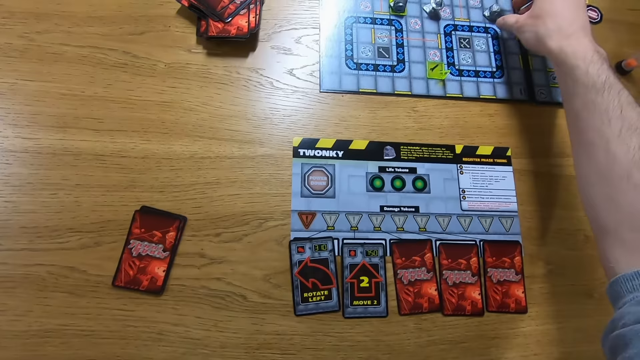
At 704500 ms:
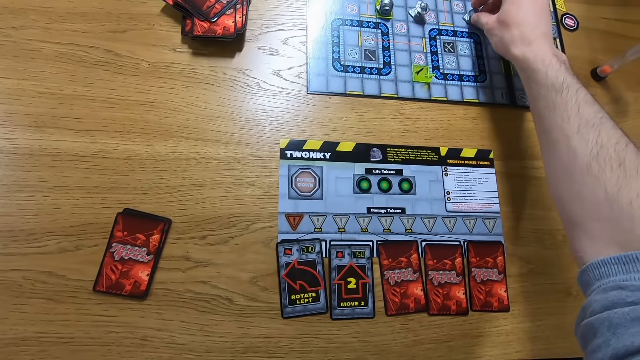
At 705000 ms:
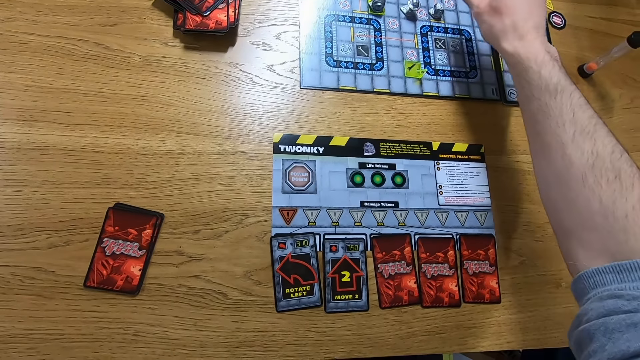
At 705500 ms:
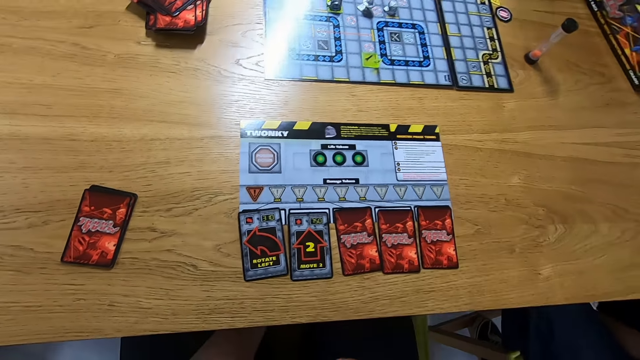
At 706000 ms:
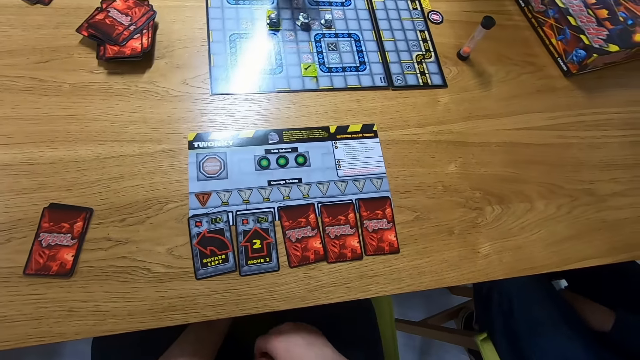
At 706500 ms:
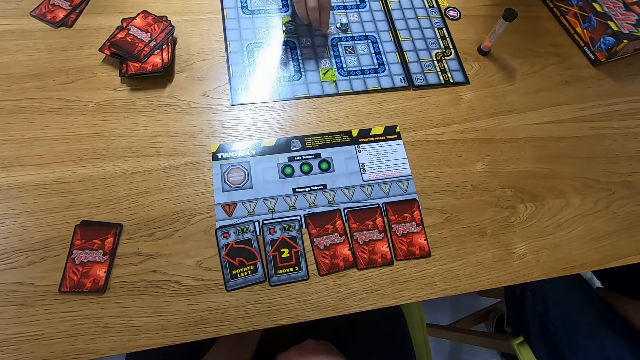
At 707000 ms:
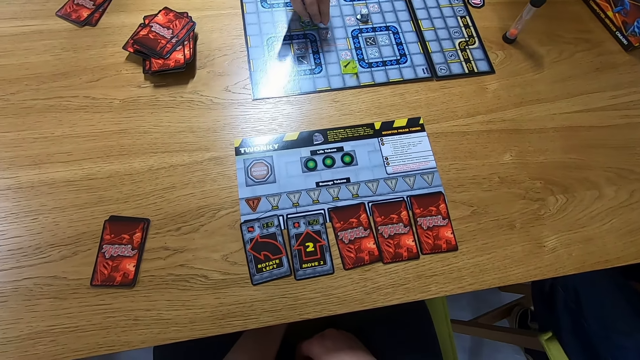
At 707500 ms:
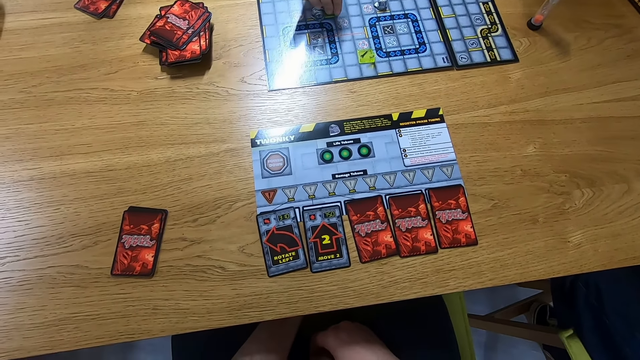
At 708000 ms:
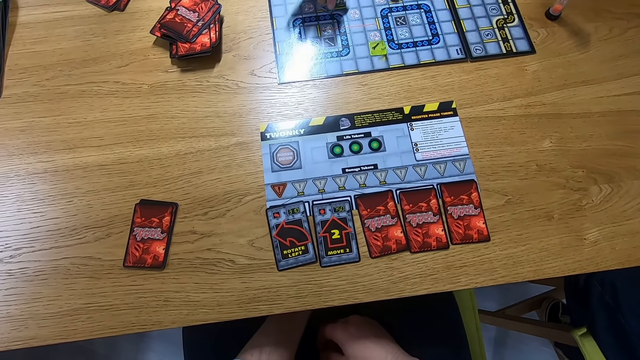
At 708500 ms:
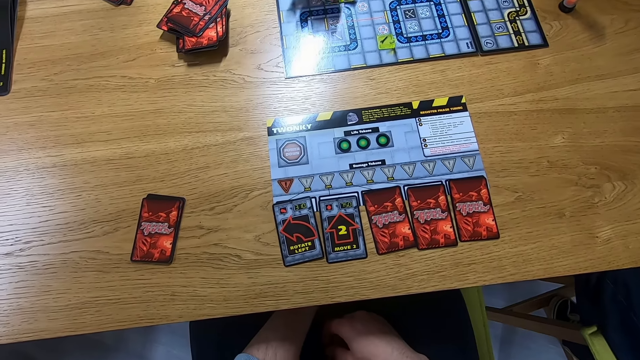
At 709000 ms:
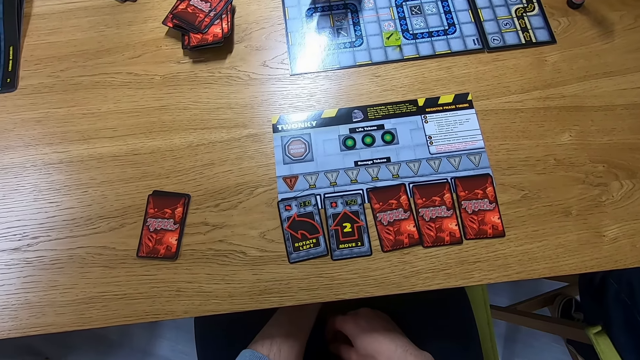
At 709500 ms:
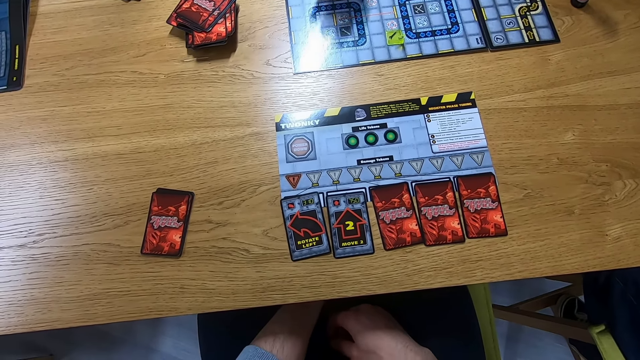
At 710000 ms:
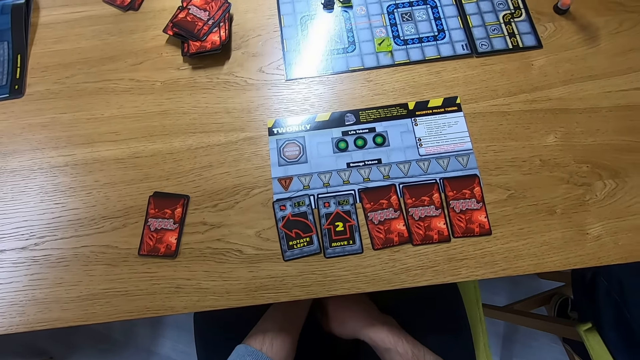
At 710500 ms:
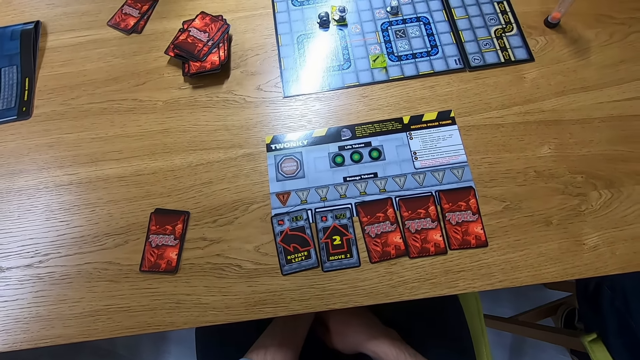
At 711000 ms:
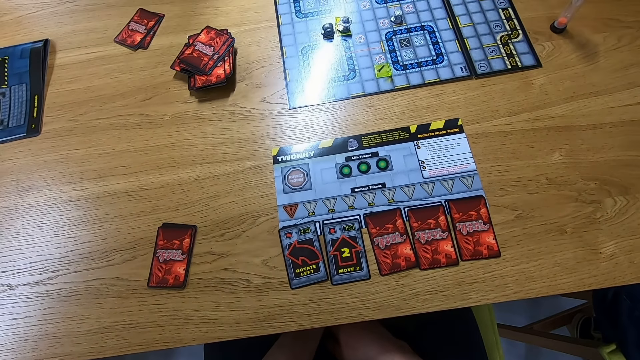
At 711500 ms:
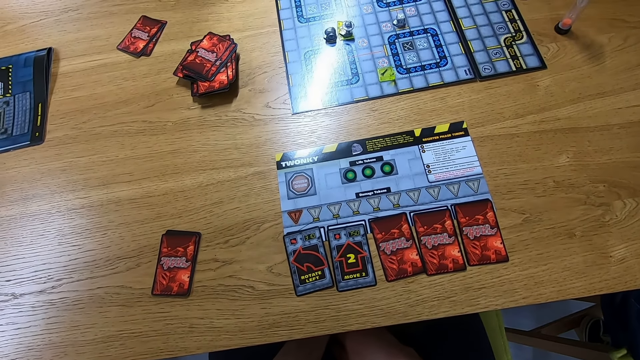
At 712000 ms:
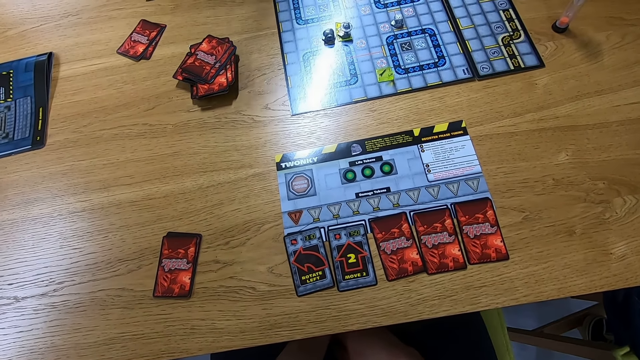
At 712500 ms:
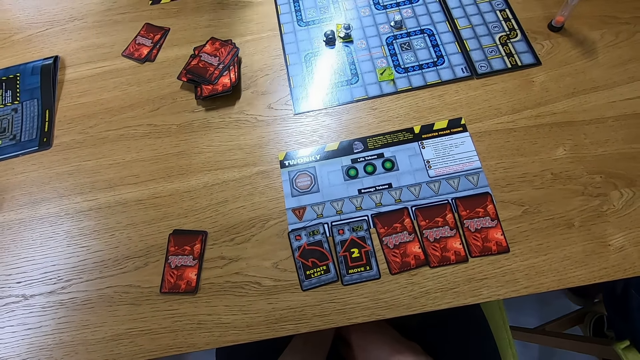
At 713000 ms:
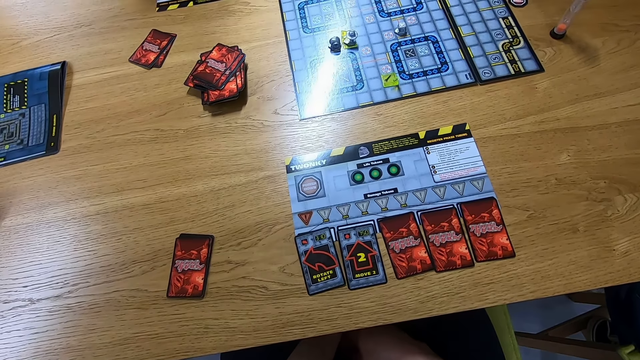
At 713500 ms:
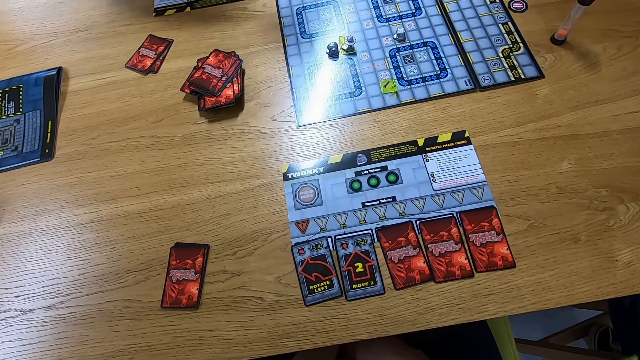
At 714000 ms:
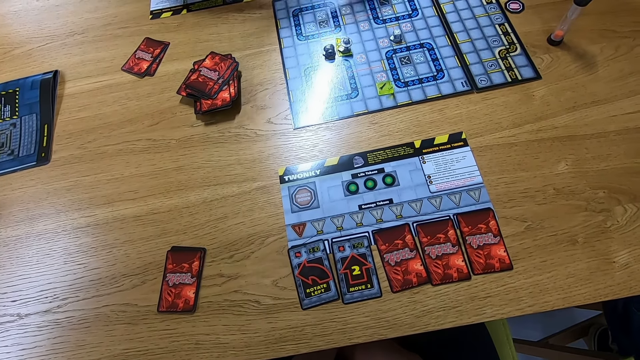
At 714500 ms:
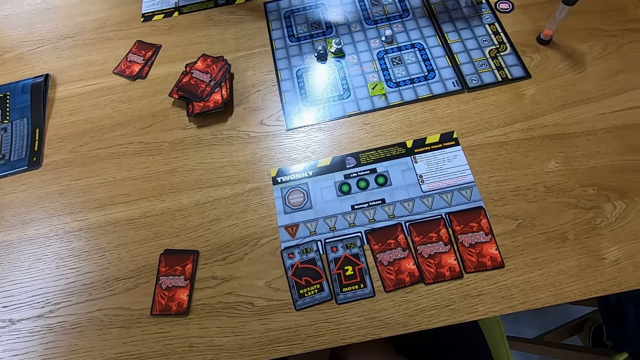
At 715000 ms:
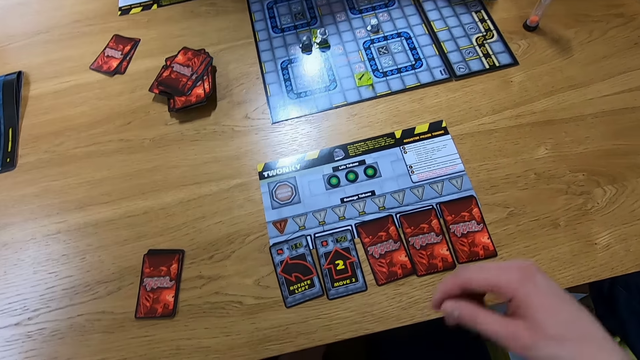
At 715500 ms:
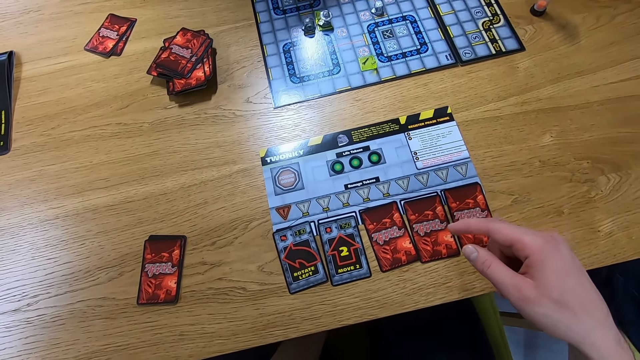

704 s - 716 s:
The camera wearer plays the robo rally game. A man plays the robo rally game.

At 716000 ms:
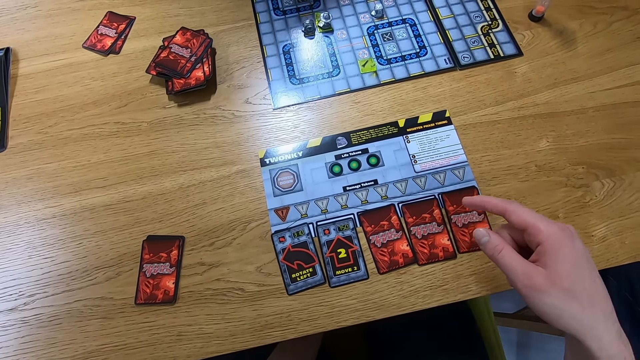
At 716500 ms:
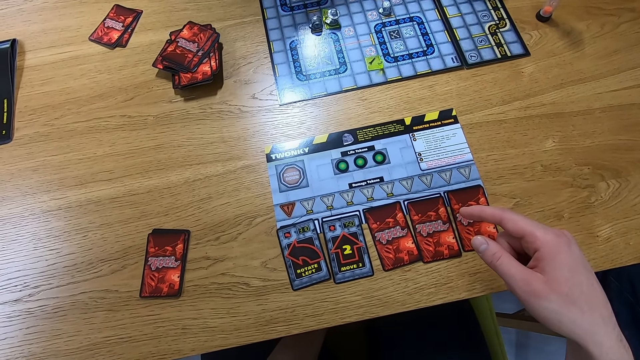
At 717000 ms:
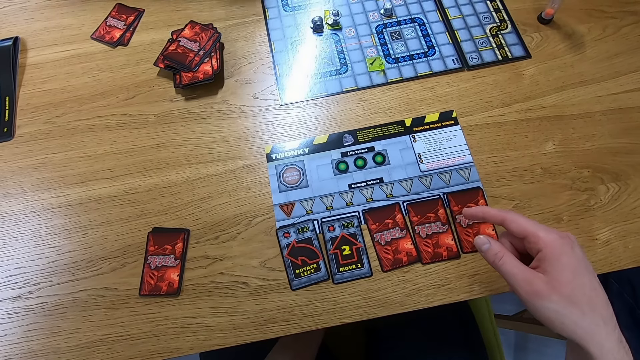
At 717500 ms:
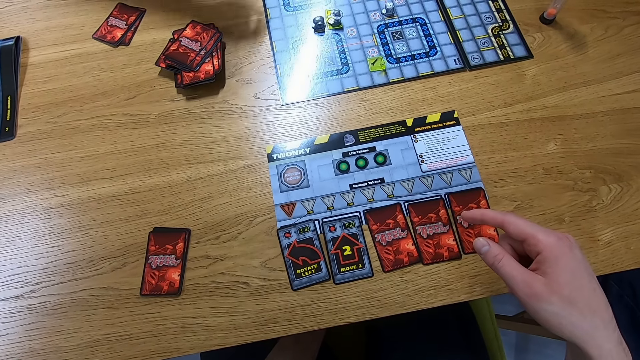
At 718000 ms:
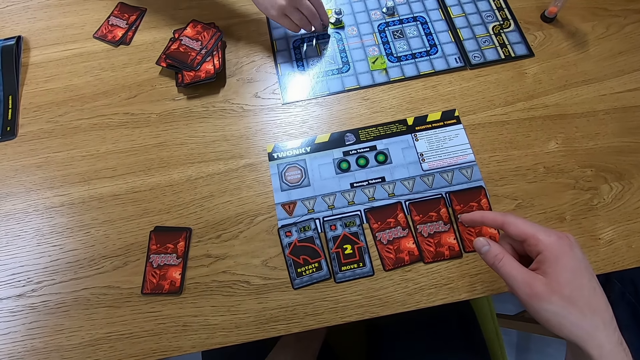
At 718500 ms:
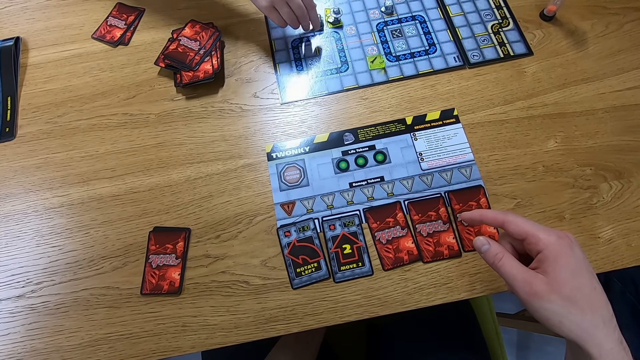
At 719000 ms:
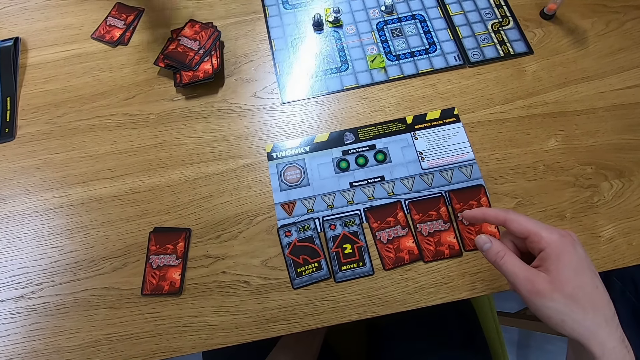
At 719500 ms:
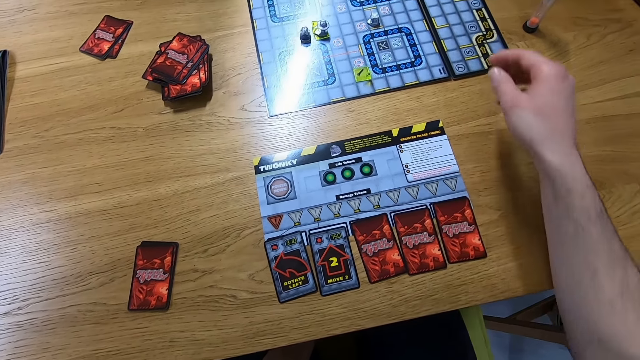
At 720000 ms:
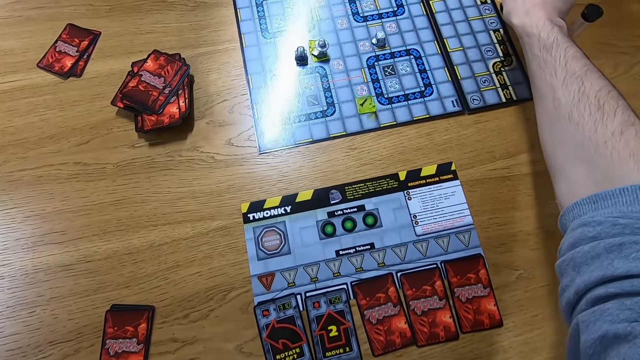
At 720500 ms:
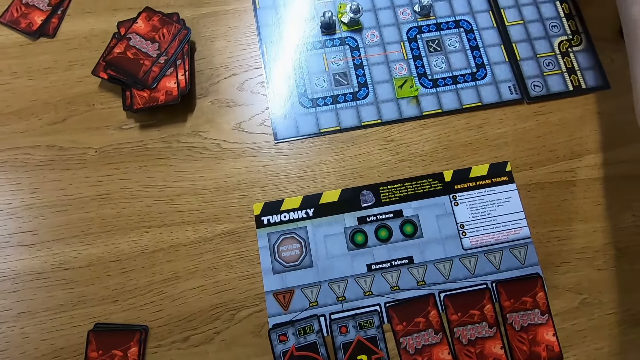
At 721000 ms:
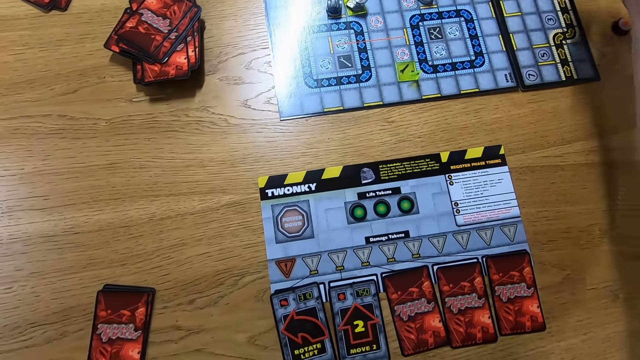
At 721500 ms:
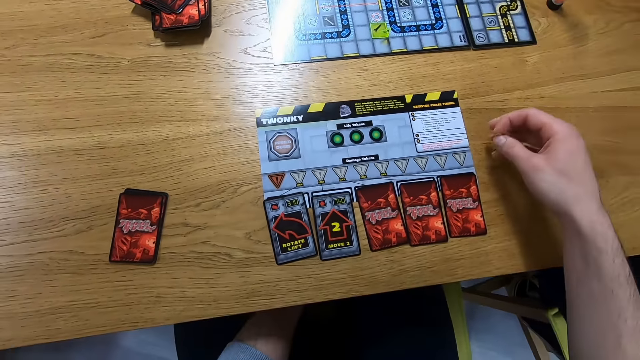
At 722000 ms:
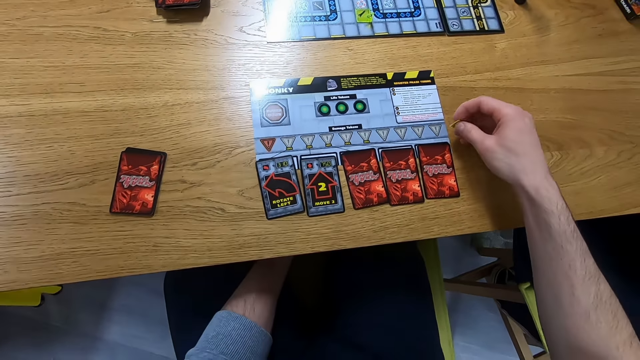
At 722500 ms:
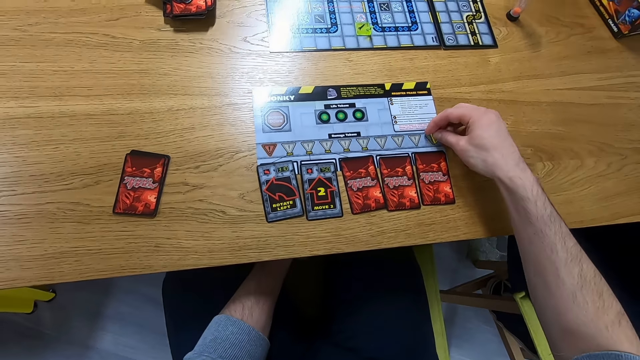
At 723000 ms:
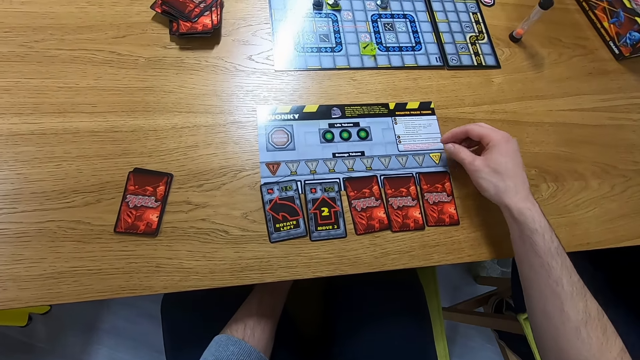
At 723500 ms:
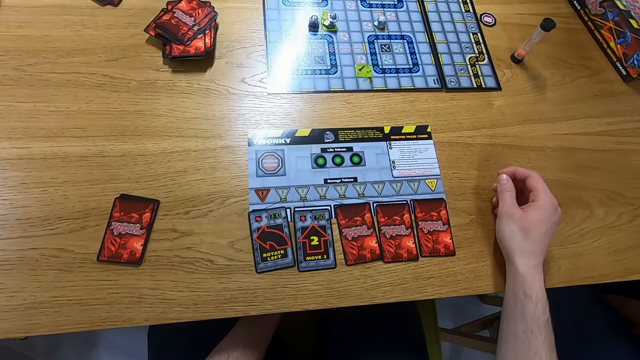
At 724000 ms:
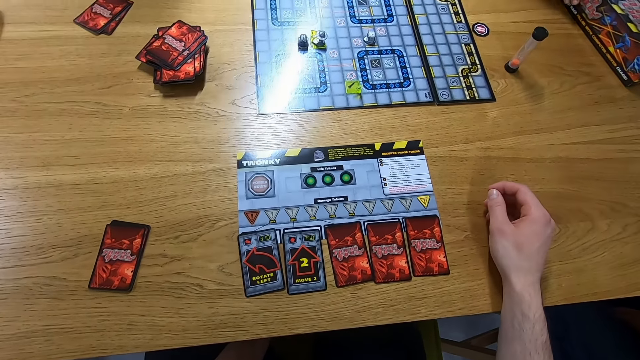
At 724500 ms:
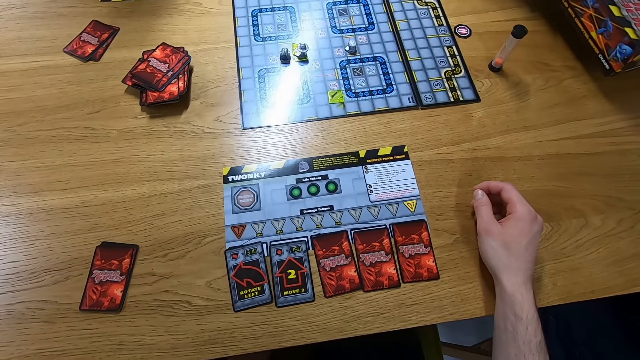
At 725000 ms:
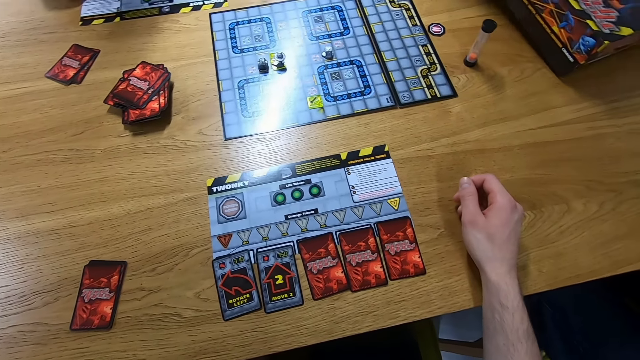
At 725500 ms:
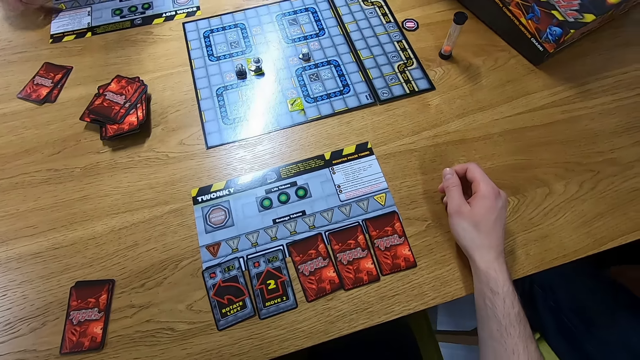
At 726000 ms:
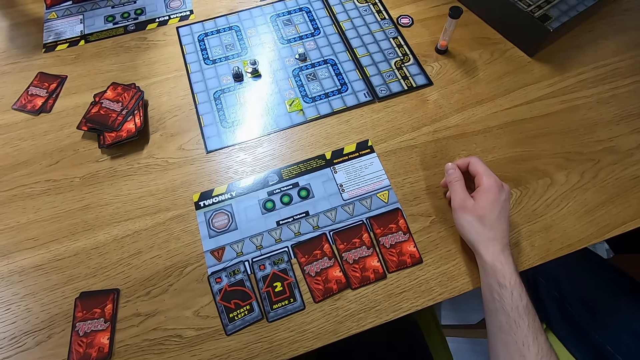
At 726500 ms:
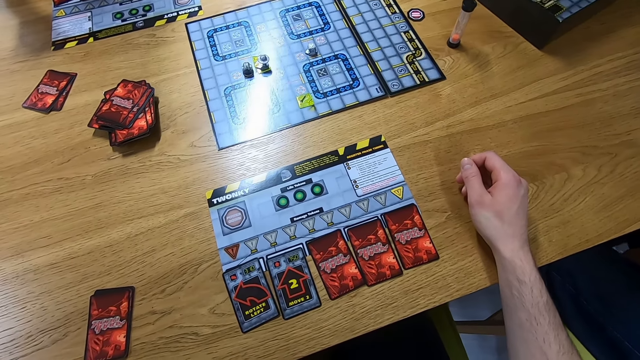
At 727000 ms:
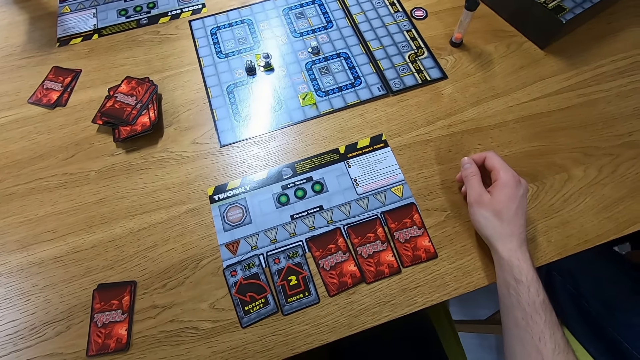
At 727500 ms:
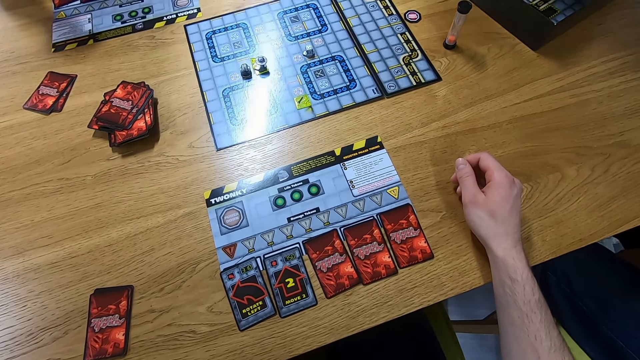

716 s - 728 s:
The camera wearer plays the robo rally game. They place an object on the table. A lady opens a Ludo box.
